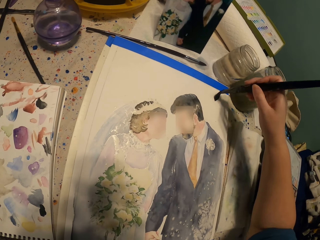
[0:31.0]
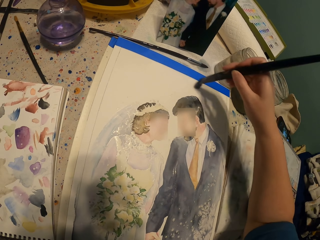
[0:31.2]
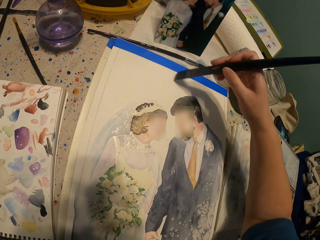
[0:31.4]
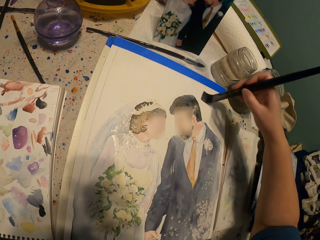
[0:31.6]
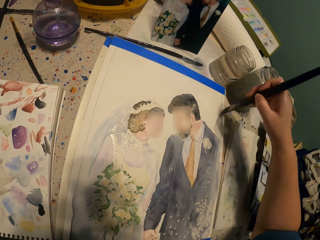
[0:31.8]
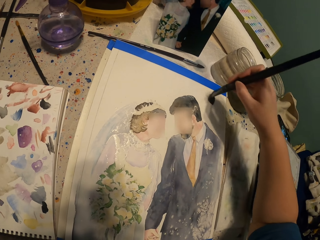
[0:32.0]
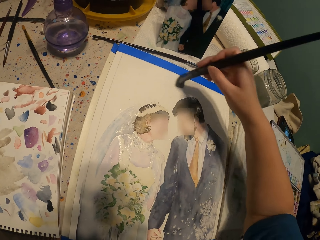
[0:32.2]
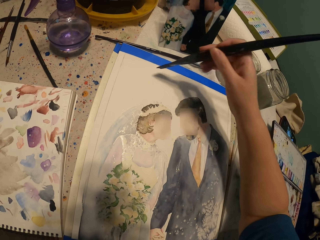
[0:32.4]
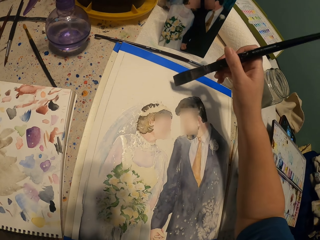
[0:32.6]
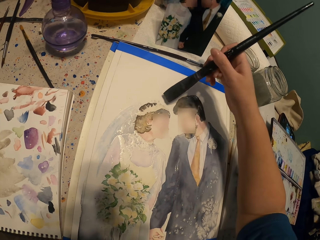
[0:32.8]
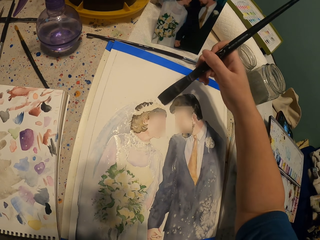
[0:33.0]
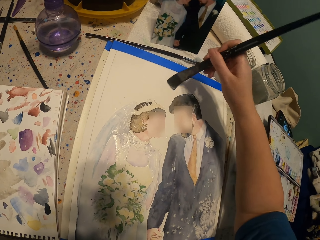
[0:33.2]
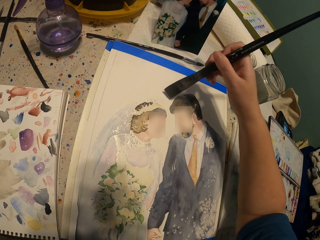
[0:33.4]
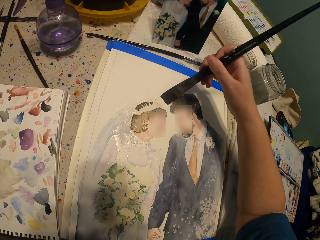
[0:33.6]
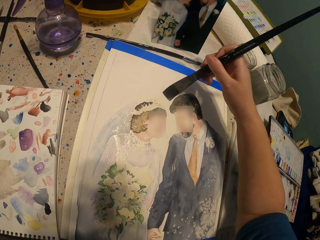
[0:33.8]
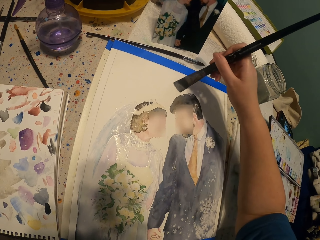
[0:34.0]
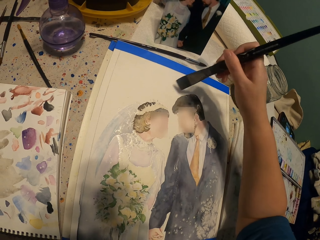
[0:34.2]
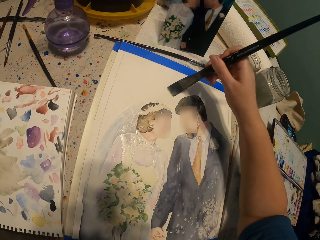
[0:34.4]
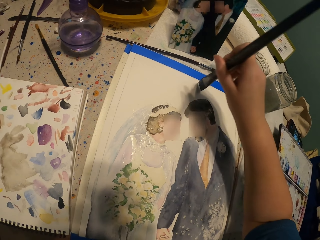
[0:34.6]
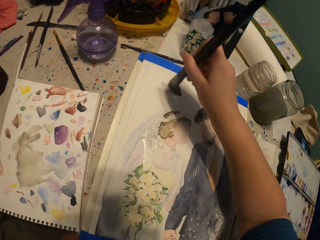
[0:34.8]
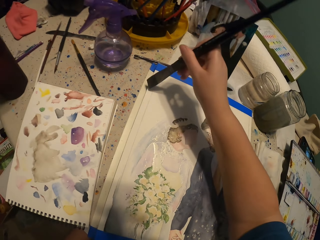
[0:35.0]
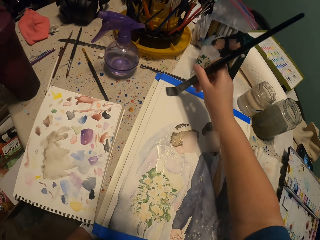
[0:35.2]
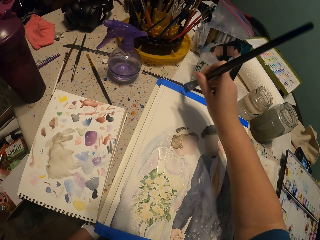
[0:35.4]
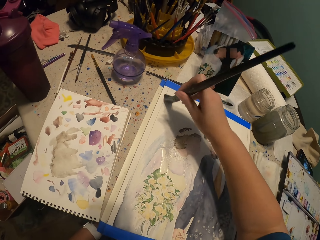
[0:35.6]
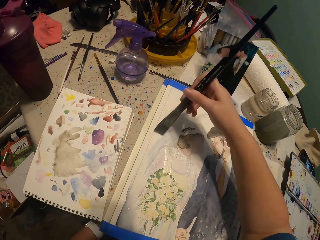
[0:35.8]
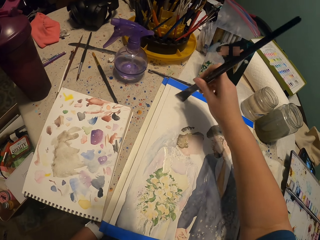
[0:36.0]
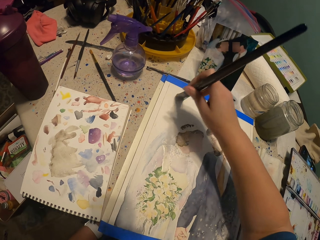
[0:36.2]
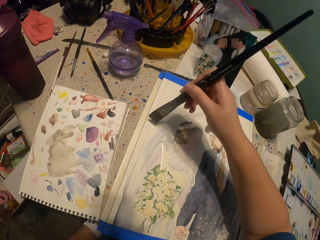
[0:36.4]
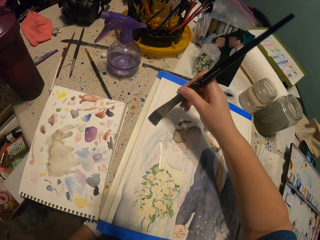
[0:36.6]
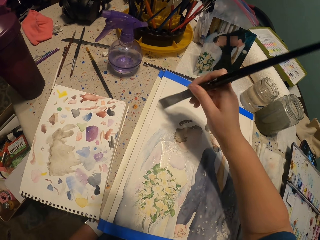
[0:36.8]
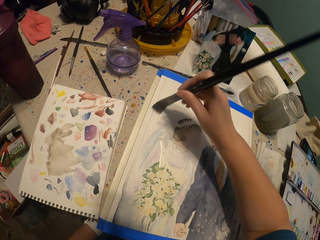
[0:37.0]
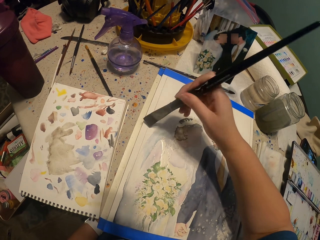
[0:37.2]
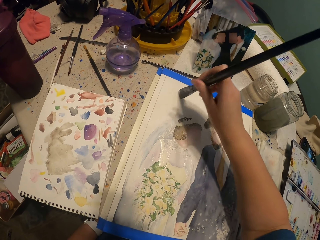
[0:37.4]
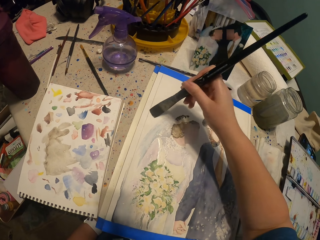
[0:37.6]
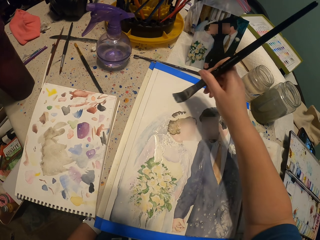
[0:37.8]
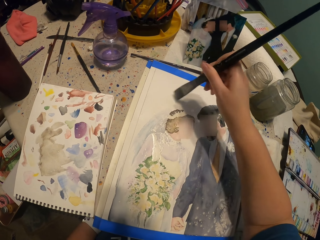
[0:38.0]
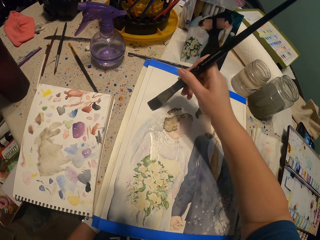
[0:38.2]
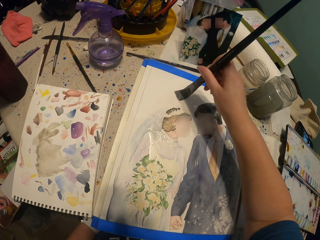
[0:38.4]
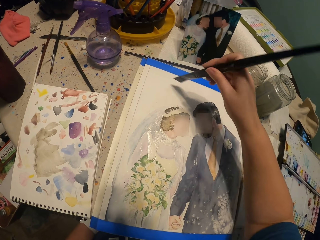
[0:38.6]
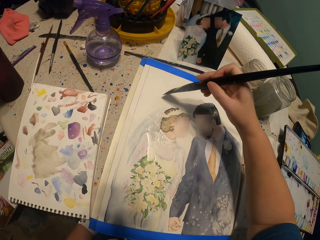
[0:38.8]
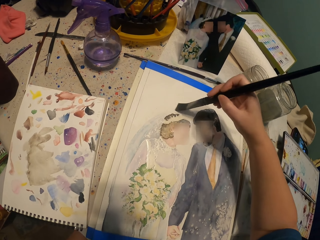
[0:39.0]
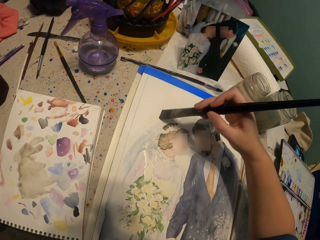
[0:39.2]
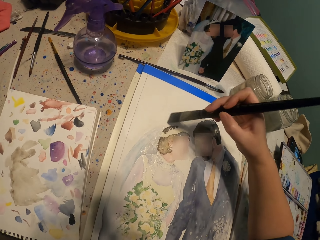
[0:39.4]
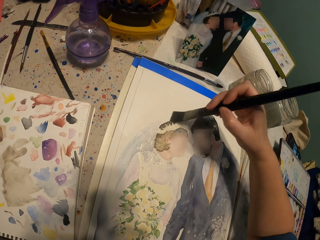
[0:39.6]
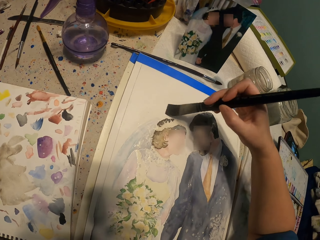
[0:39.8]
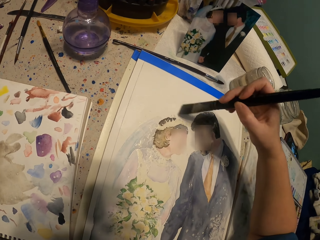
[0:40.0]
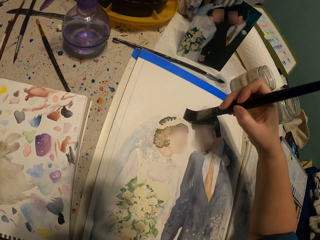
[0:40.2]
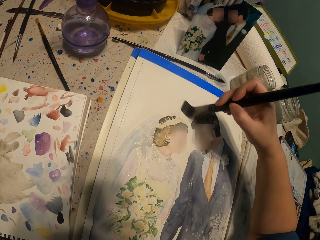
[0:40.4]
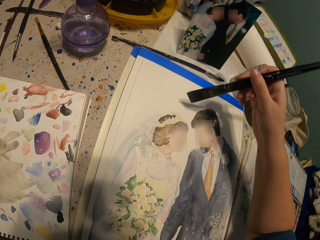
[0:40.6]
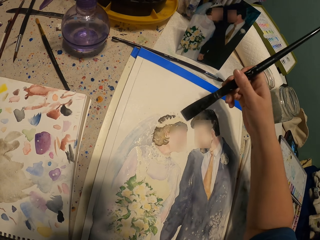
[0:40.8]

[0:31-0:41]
The camera wearer brushes on the painting paper and turns the brush. They turn the flat brush and brush on the painting paper.

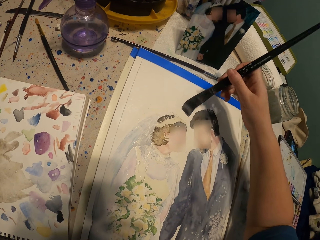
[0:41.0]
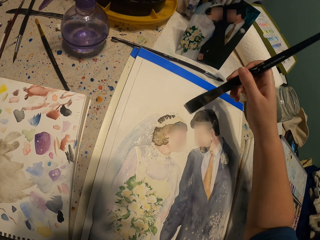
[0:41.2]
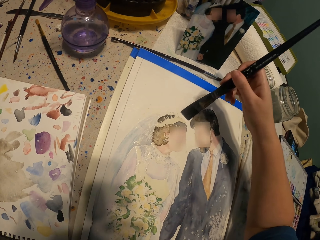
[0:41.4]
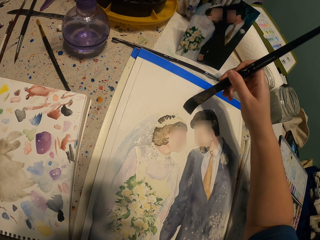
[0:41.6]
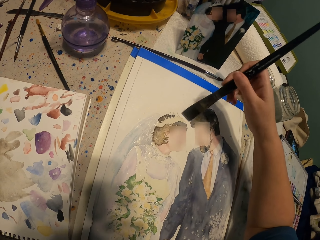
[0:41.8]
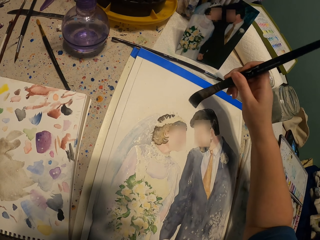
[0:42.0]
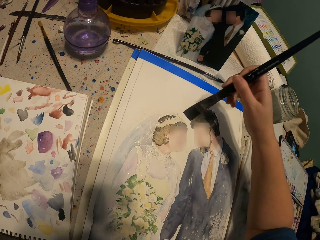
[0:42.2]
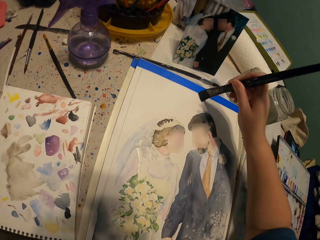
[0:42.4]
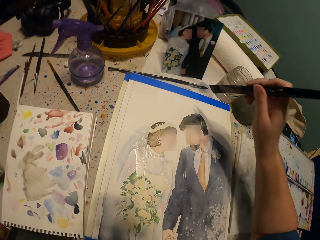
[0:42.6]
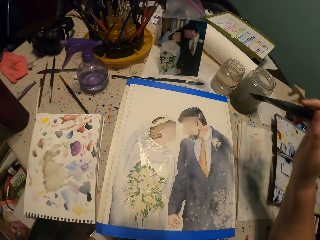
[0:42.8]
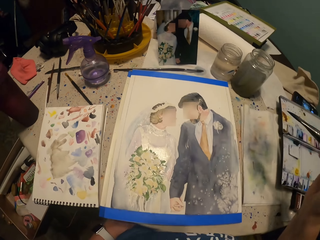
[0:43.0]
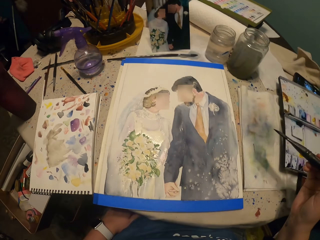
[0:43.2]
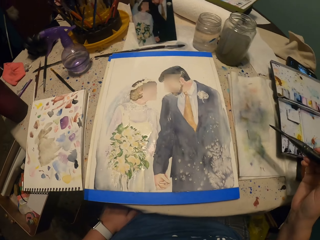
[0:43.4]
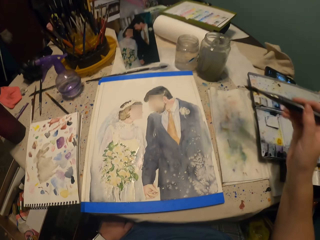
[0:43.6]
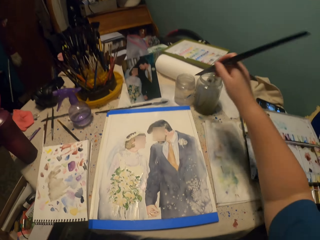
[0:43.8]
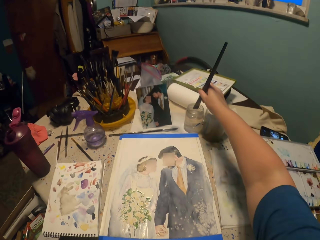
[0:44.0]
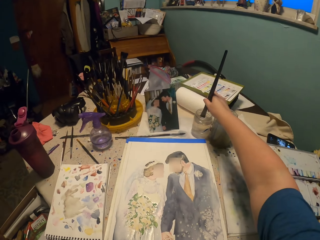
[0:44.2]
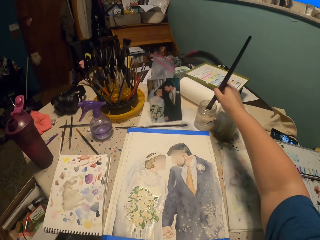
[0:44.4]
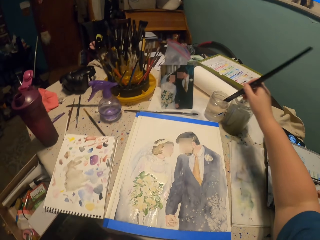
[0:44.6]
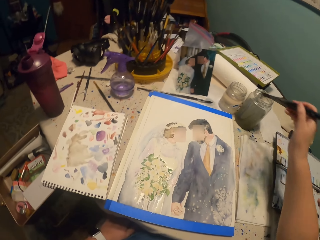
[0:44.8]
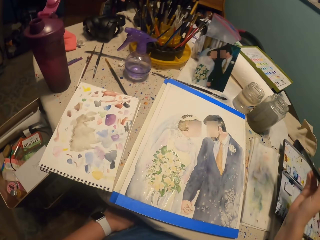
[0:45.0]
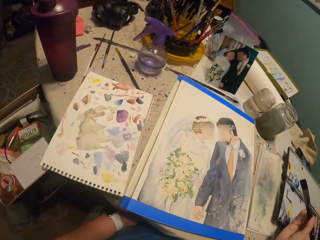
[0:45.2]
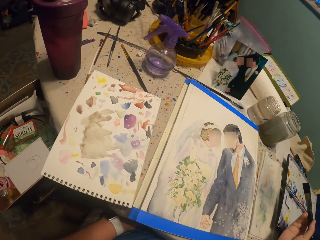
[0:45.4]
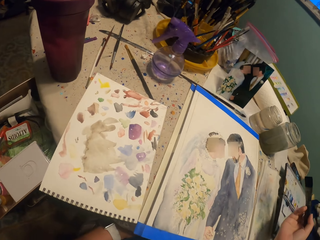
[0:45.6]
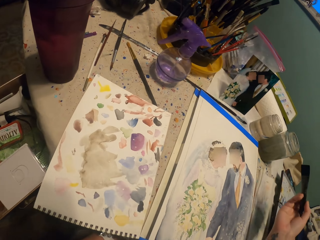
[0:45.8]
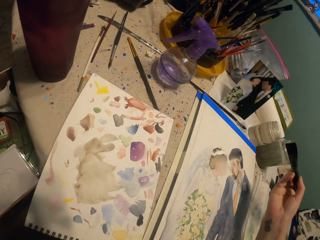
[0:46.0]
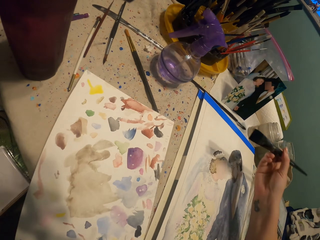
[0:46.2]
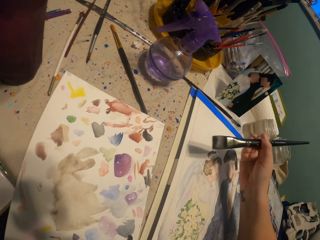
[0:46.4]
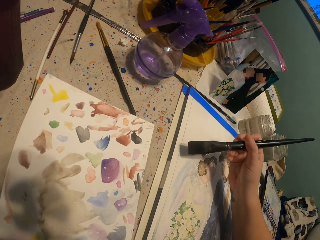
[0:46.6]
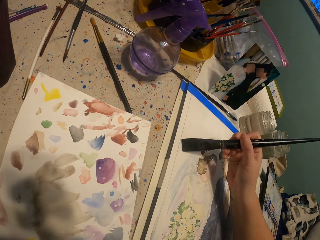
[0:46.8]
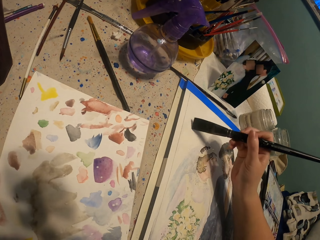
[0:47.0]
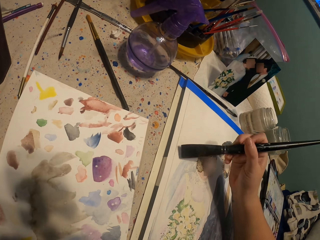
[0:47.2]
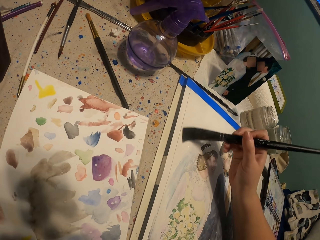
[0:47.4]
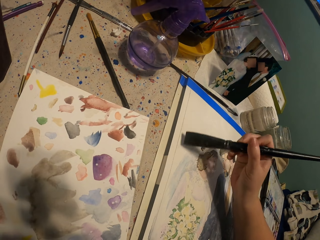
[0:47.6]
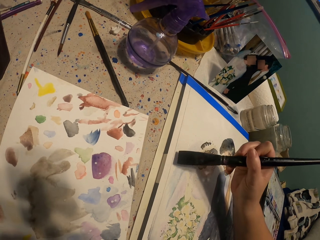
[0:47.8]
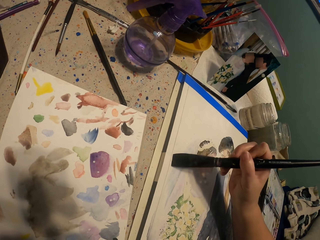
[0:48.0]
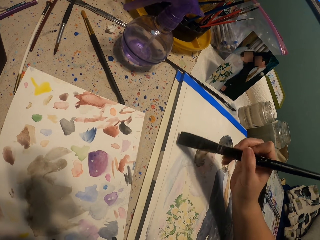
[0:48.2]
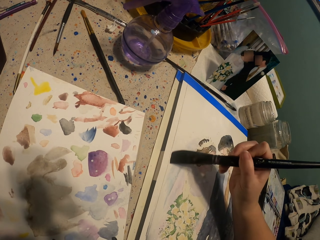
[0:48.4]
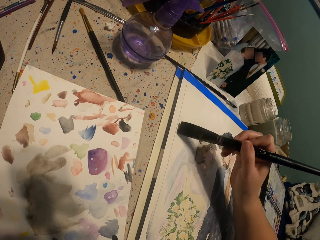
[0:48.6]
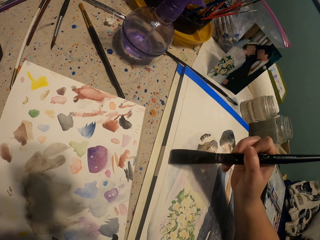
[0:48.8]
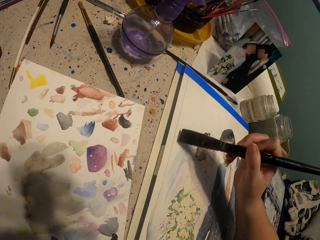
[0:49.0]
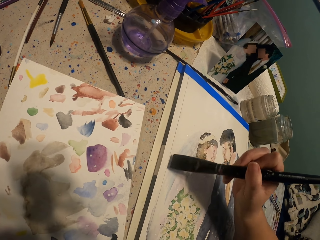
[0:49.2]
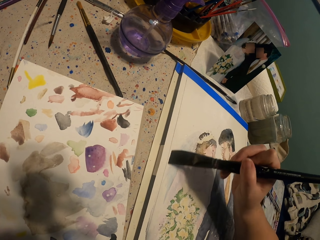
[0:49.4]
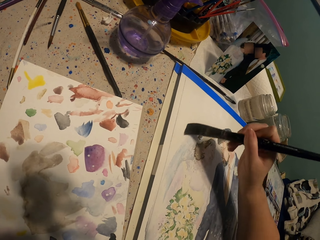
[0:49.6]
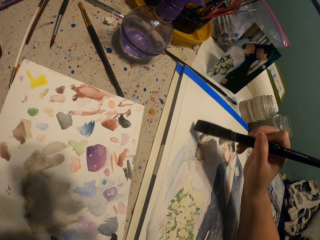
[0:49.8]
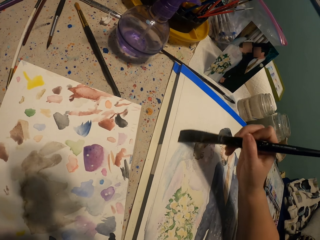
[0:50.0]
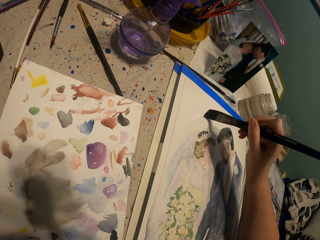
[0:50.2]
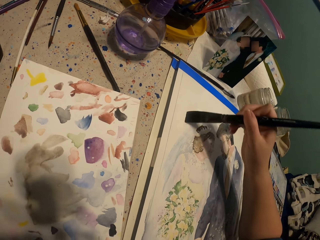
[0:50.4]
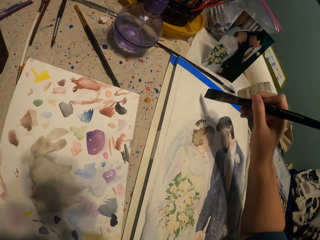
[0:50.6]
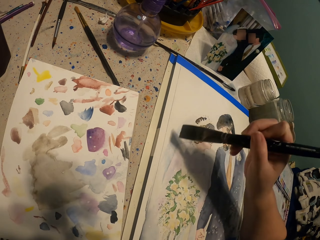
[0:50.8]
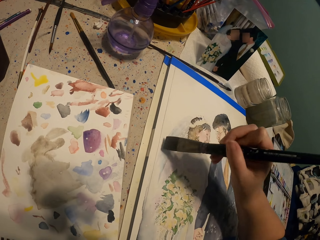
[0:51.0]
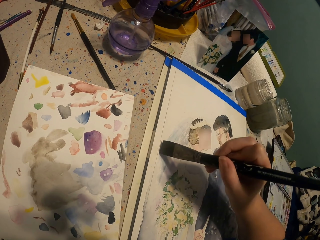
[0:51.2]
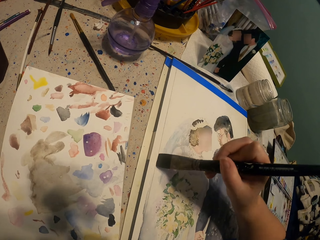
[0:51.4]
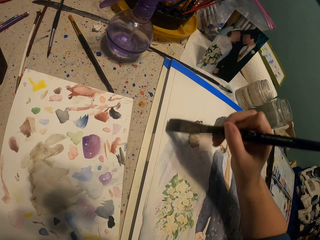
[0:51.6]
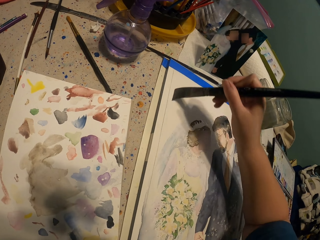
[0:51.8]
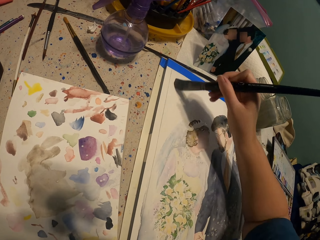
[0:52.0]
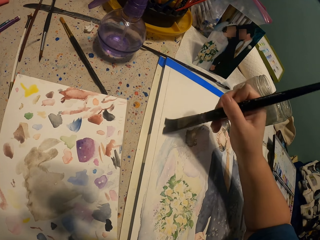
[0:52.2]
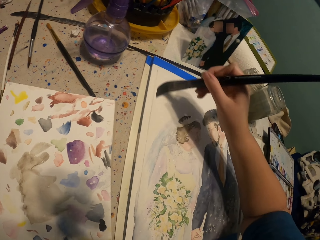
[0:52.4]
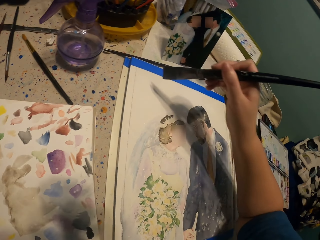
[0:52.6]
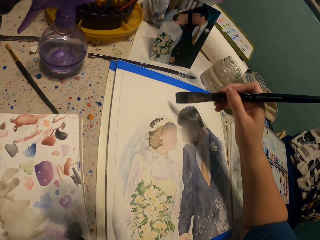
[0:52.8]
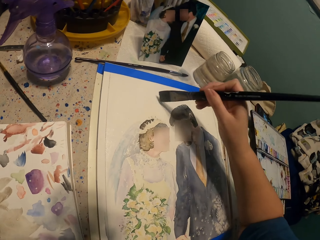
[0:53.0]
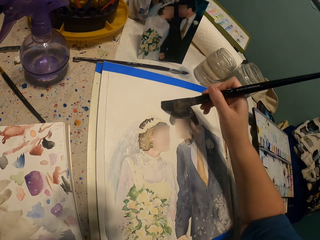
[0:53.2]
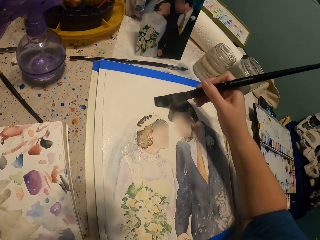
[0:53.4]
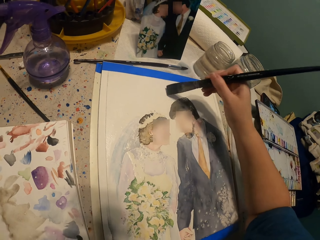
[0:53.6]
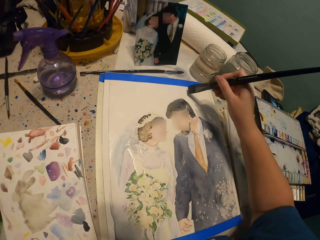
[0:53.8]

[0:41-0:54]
The camera wearer turns the flat brush. They brush on the painting paper. They move their hand away from the painting paper. They dip the painting brush in water. They paint the picture with the painting brush.
